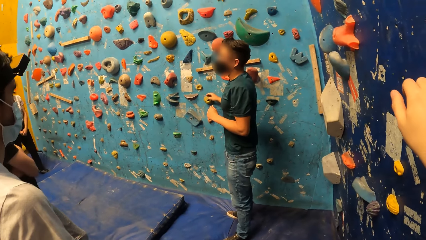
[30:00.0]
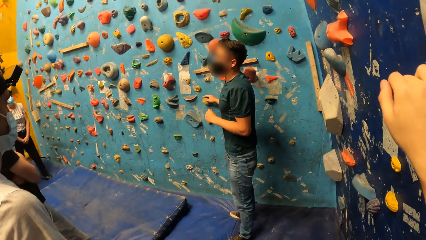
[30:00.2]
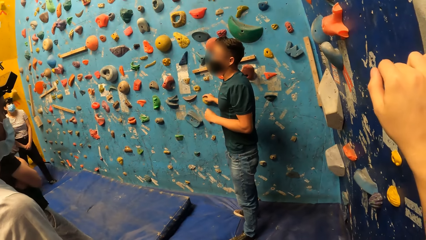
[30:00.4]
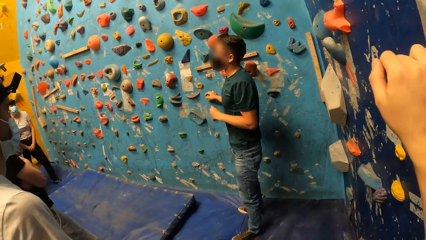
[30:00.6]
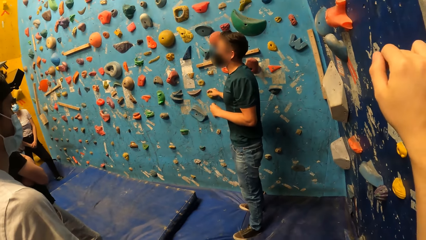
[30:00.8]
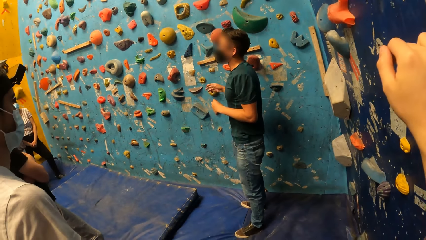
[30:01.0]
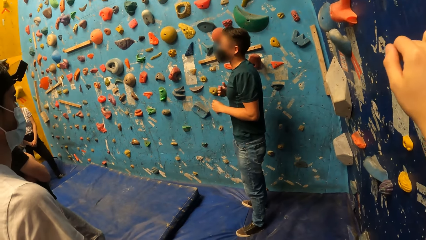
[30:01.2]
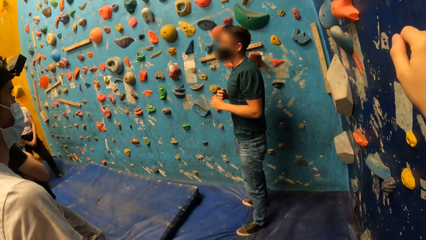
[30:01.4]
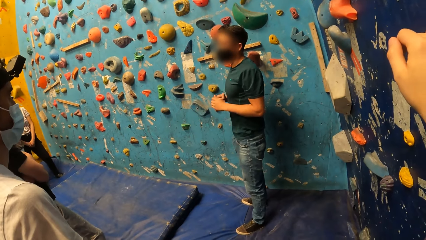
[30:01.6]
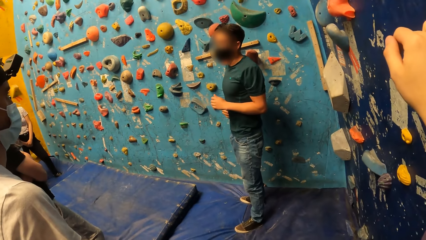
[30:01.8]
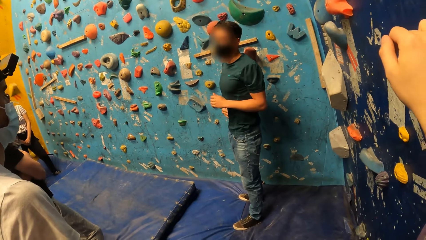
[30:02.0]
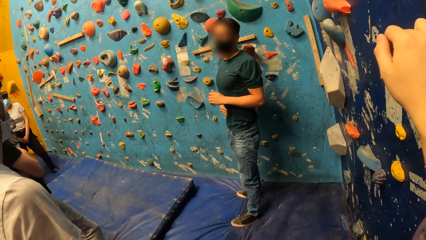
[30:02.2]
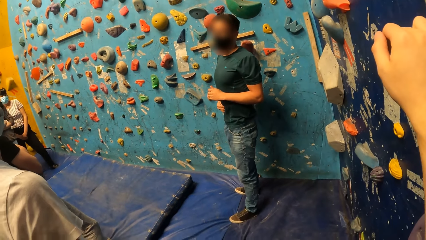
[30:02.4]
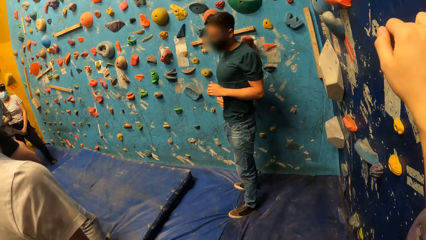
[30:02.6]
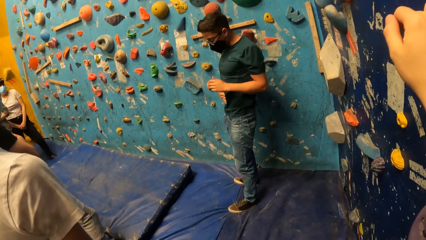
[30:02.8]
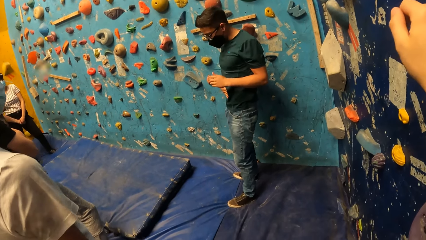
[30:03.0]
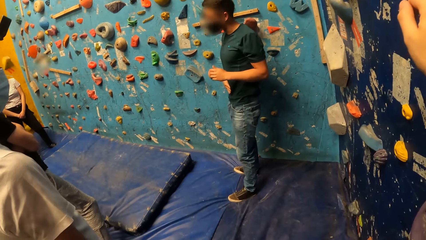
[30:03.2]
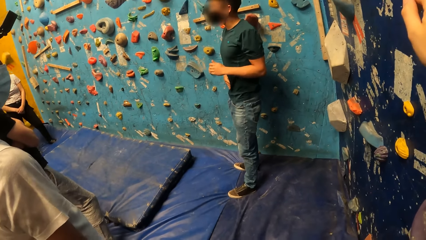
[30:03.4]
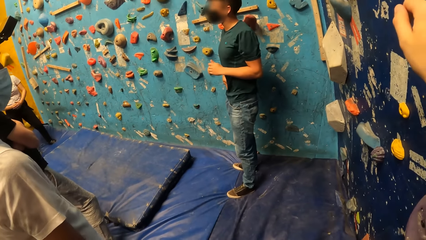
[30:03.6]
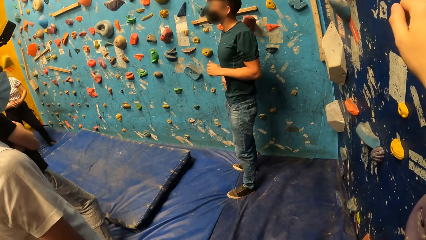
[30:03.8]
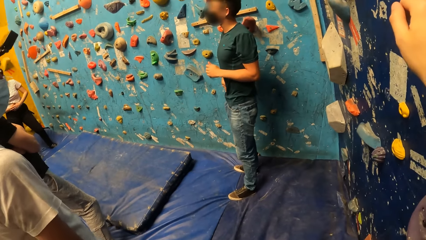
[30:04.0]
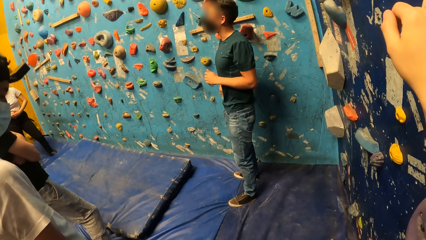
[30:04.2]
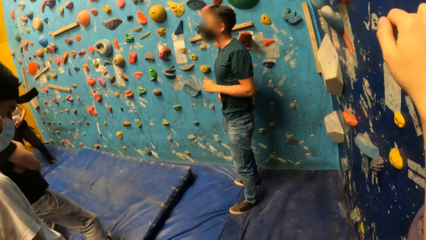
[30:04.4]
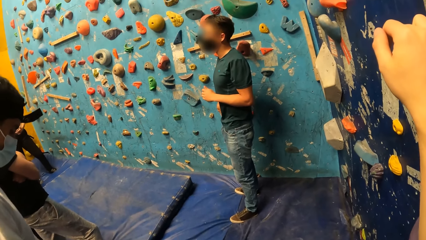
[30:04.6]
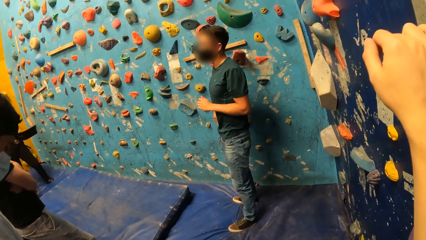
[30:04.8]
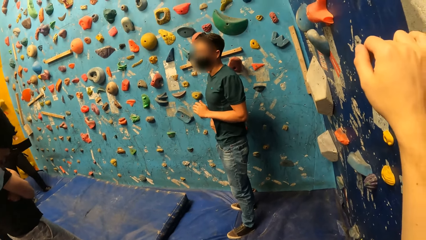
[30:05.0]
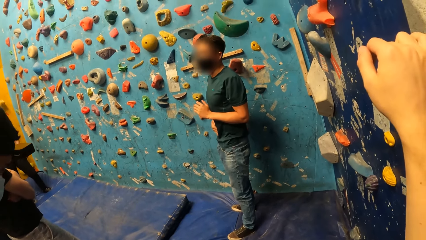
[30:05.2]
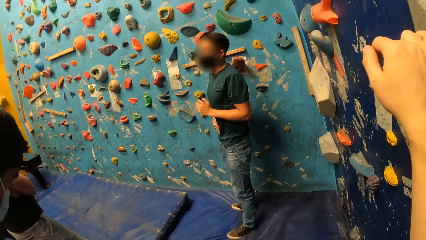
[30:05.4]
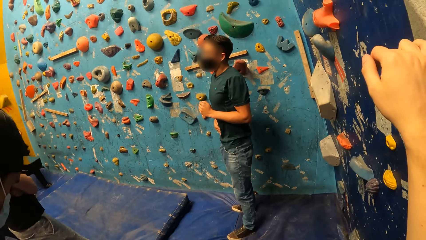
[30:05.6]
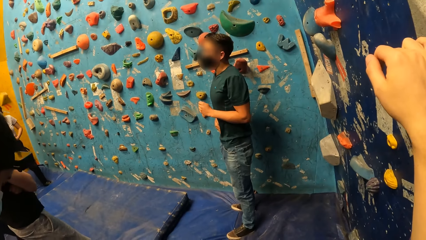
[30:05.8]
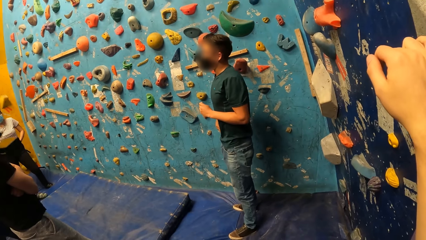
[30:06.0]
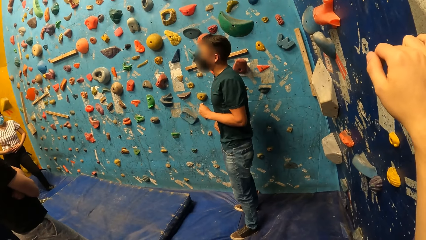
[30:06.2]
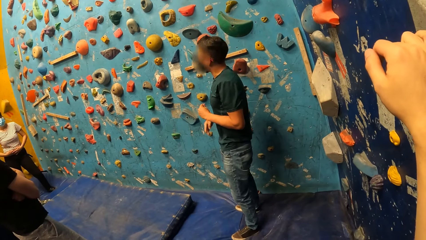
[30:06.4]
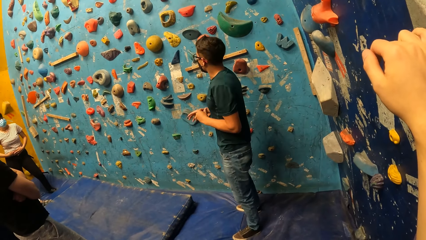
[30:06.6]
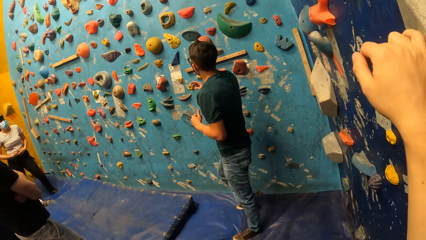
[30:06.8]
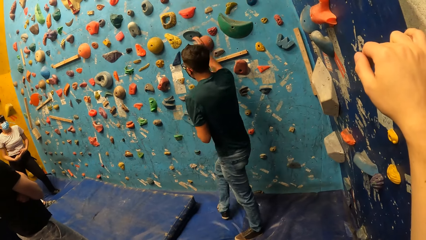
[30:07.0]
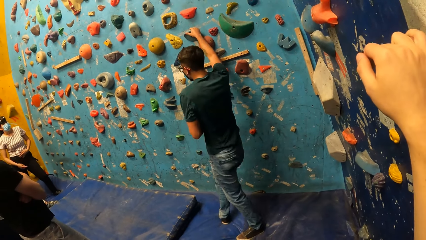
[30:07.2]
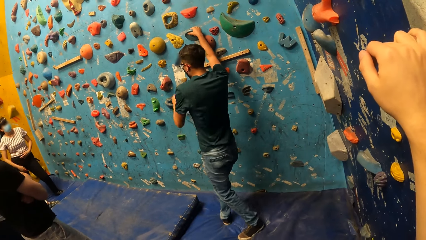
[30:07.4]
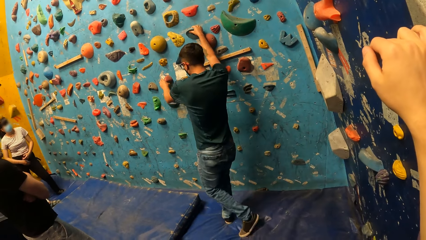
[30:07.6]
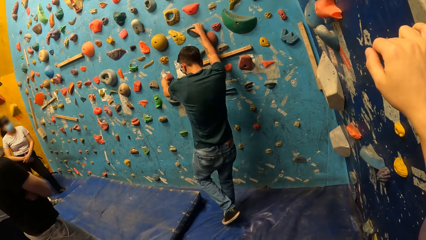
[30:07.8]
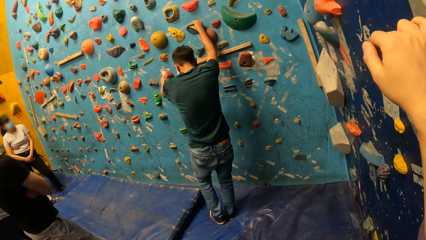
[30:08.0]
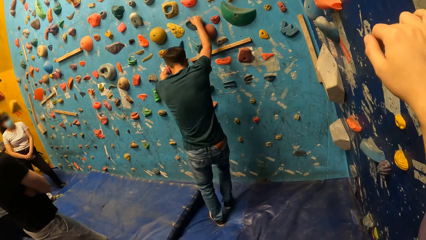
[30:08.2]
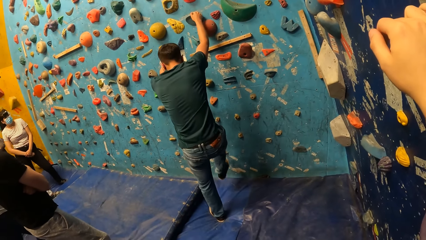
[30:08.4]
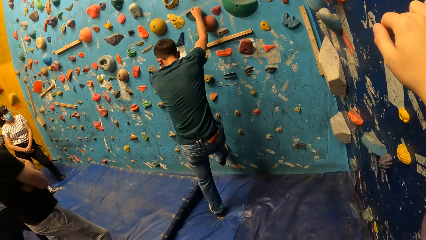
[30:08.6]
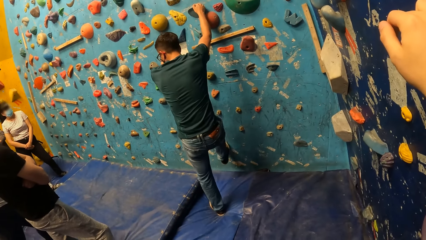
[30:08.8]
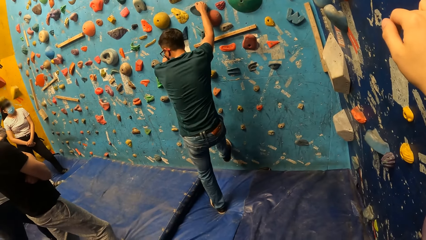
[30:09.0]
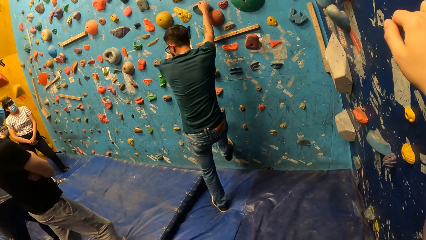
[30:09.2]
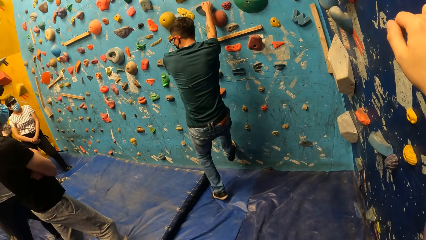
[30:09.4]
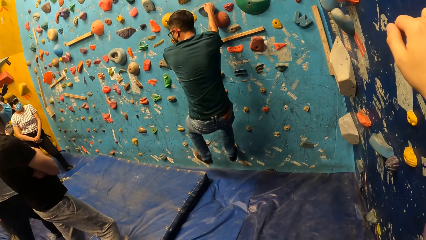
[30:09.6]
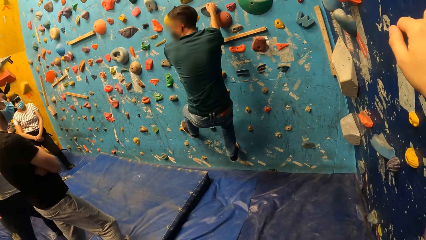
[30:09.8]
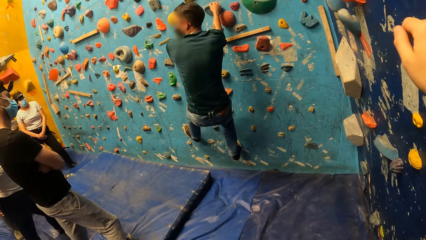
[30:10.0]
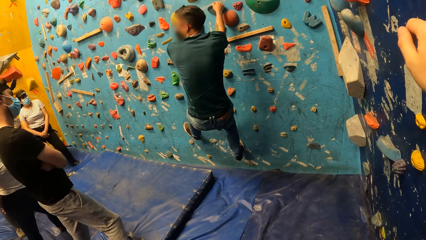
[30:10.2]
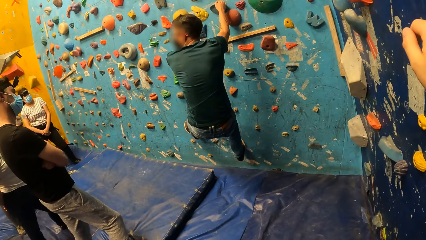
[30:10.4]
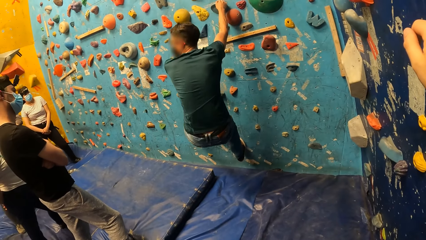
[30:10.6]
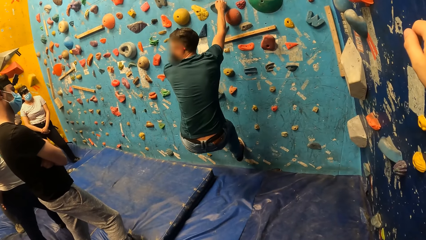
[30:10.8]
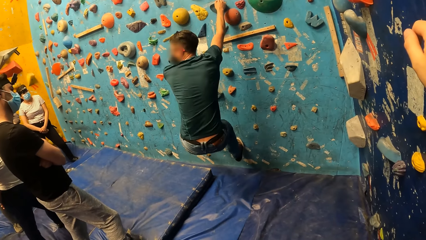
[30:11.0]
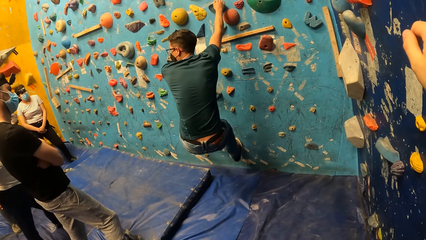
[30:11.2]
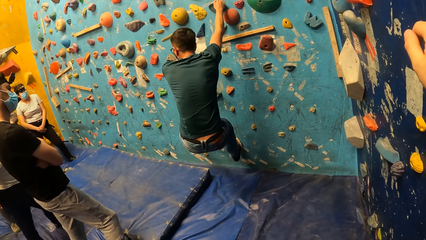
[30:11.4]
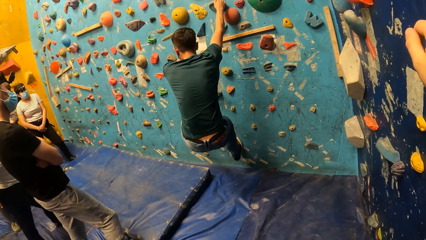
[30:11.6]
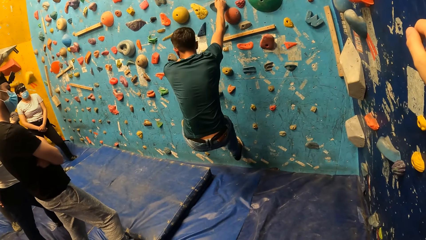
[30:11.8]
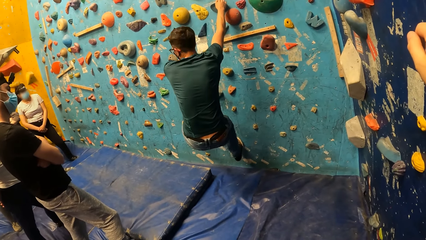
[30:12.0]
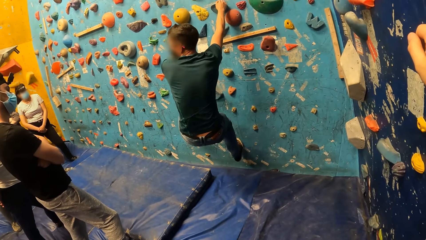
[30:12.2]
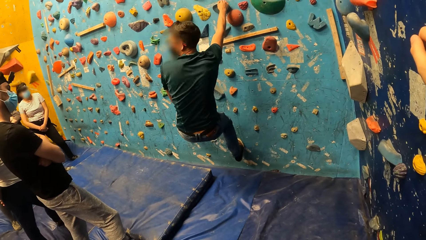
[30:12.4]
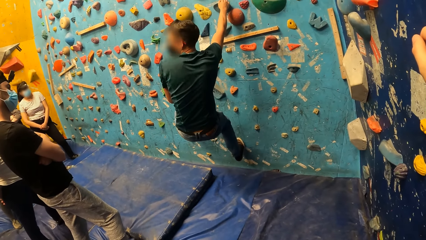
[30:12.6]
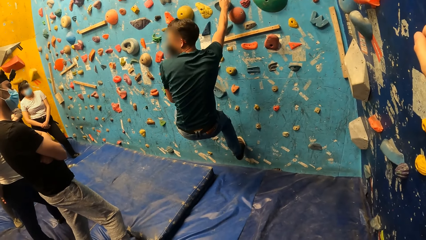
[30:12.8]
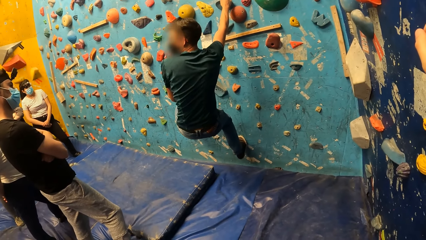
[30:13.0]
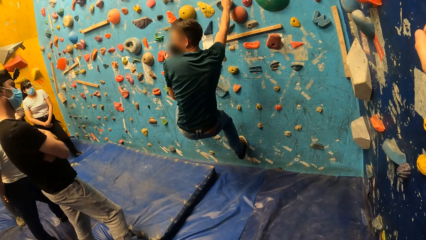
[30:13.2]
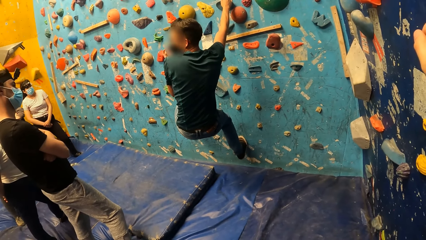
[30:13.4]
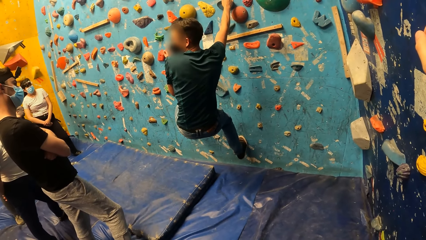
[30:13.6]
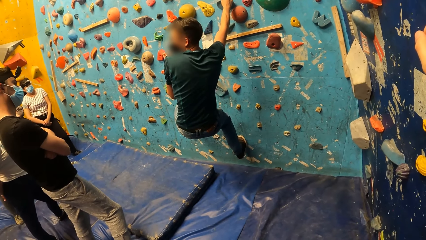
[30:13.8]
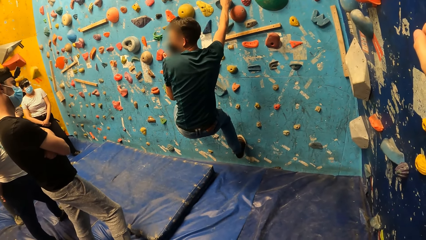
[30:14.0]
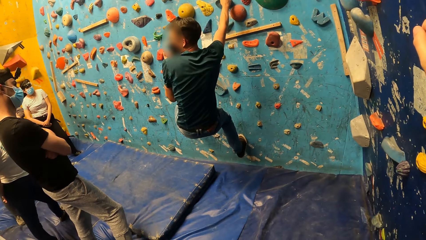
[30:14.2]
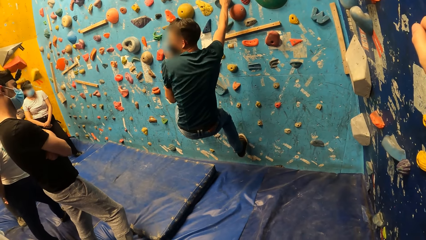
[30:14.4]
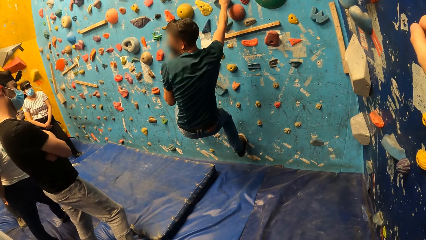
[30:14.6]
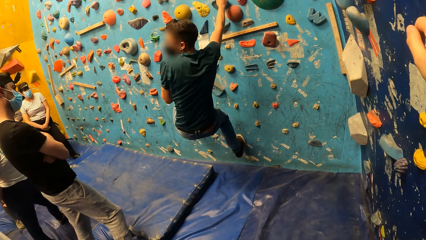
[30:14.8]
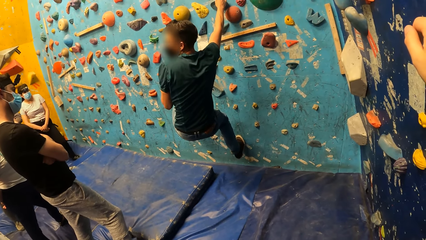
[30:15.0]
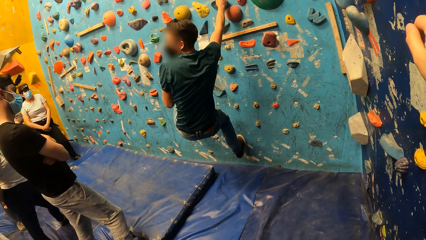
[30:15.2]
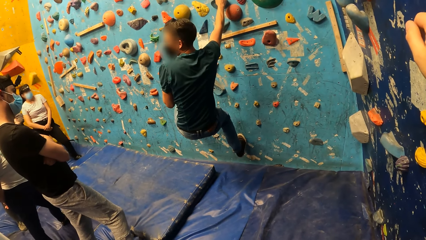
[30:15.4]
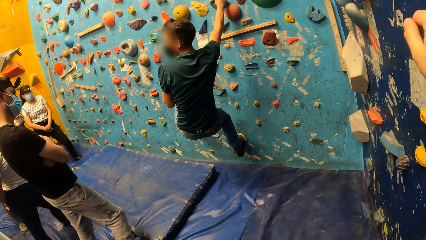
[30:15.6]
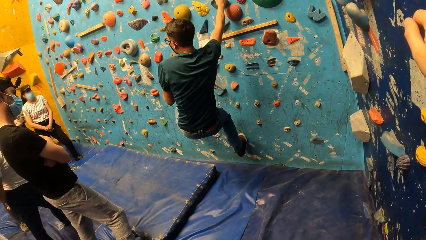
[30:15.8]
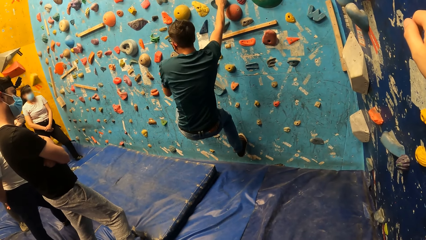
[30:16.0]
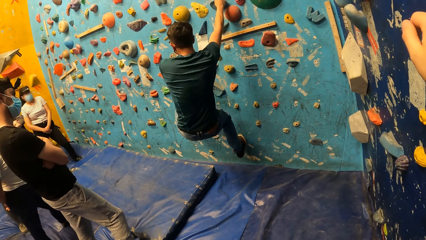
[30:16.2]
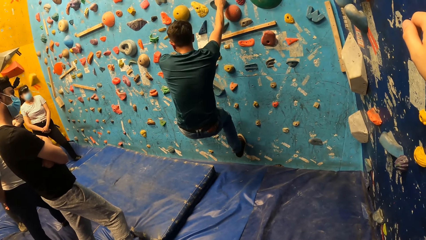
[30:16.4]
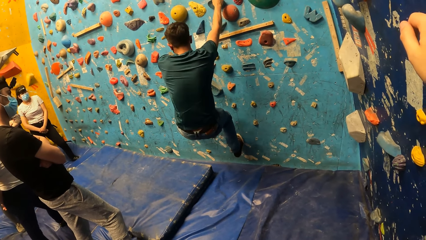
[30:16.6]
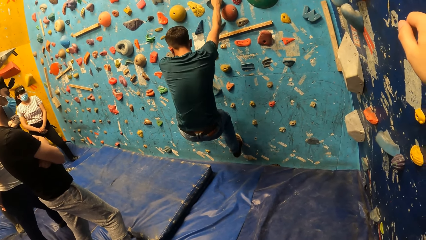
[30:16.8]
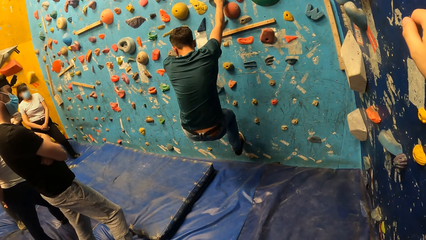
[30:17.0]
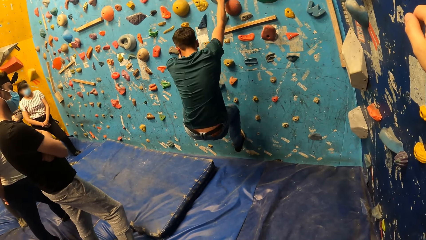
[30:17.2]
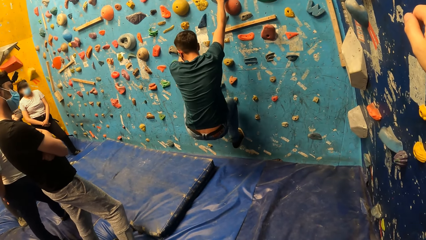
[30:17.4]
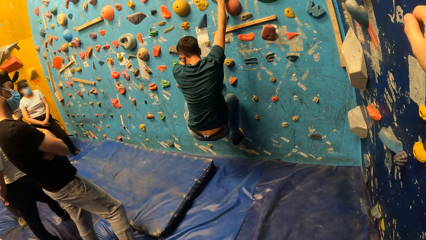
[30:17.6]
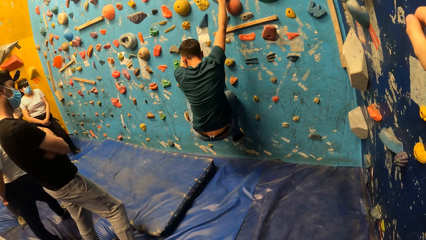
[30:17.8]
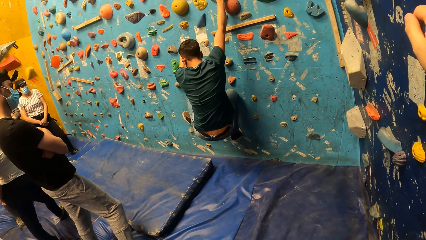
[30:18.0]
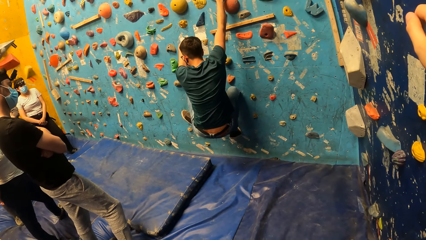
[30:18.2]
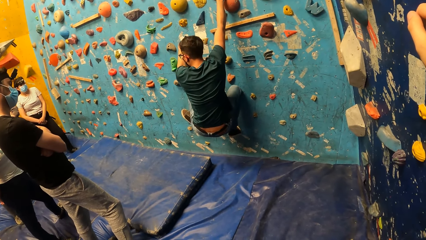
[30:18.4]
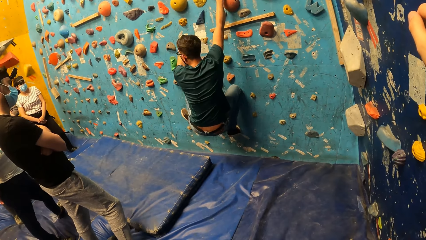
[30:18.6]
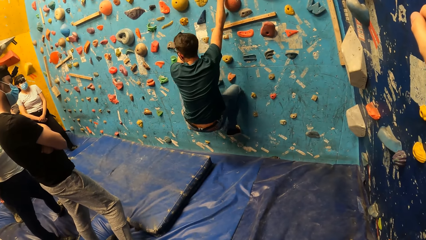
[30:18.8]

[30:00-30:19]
The man holds the climbing hold on the bouldering wall with his right hand. He holds the climbing hold on the bouldering wall with his left hand. He climbs the bouldering wall with both hands.
